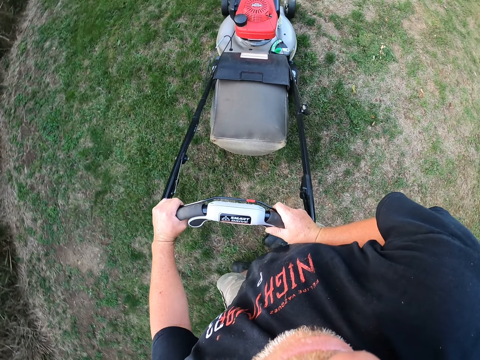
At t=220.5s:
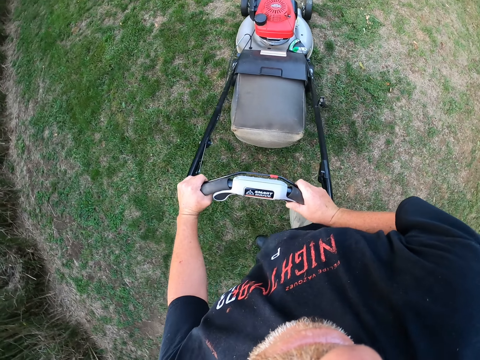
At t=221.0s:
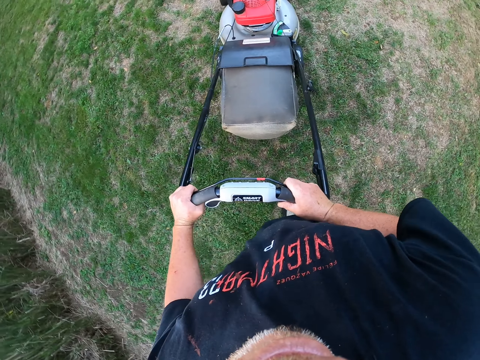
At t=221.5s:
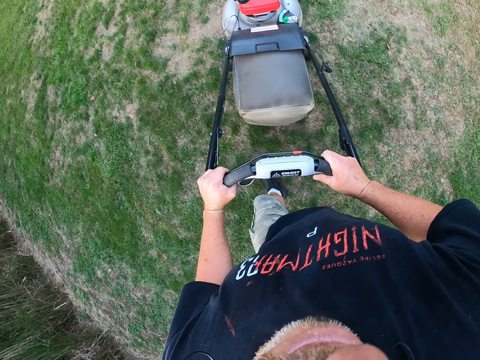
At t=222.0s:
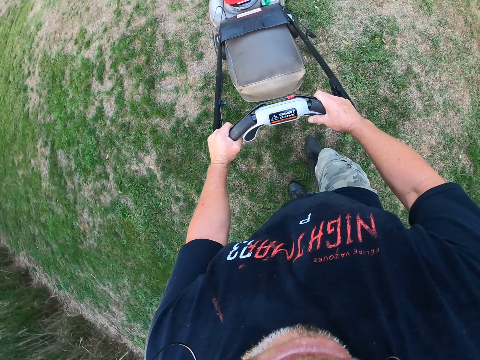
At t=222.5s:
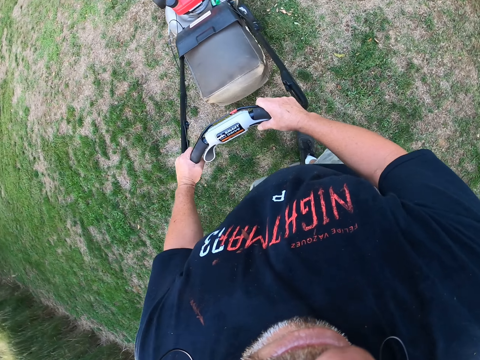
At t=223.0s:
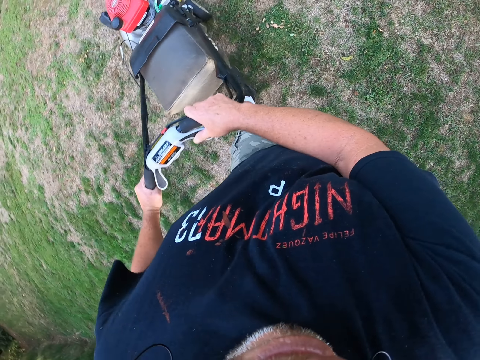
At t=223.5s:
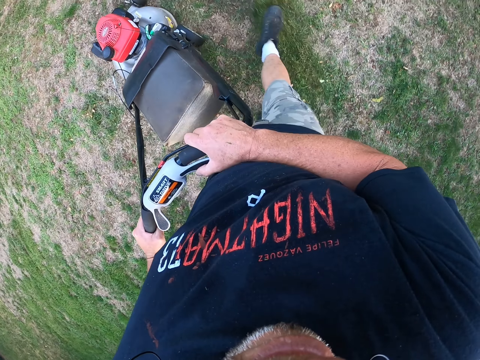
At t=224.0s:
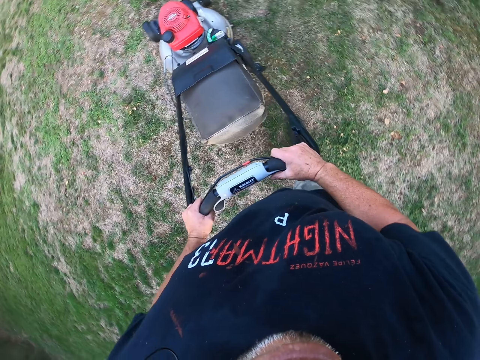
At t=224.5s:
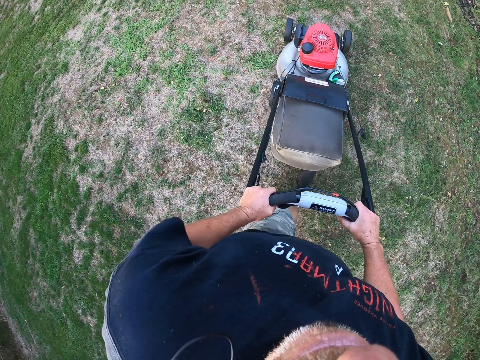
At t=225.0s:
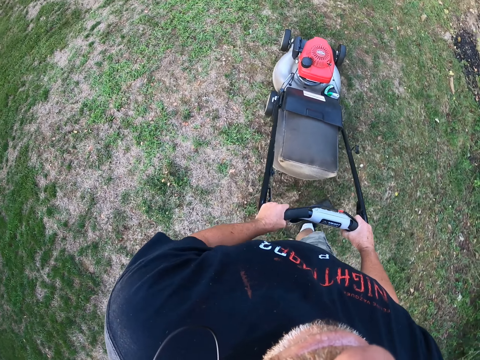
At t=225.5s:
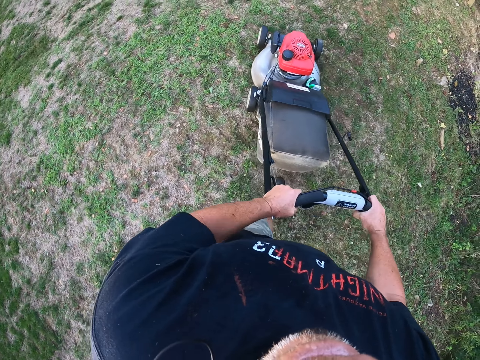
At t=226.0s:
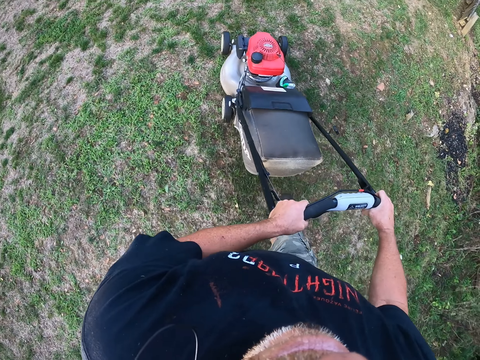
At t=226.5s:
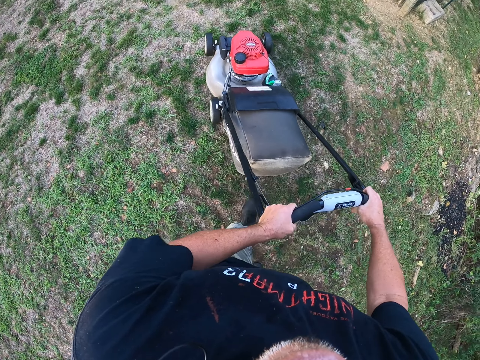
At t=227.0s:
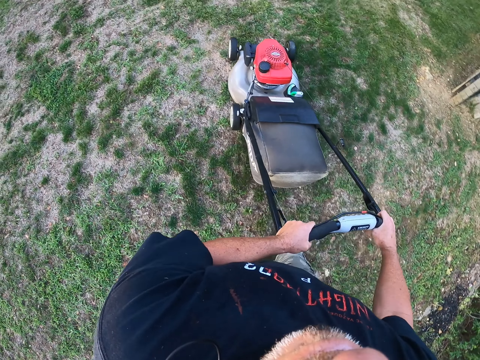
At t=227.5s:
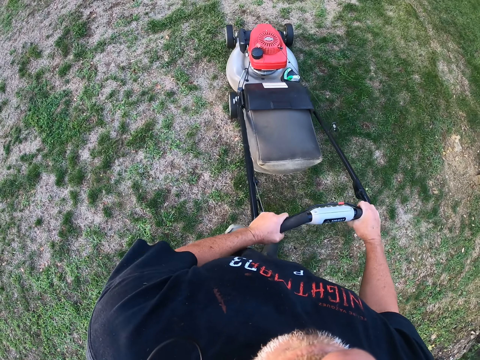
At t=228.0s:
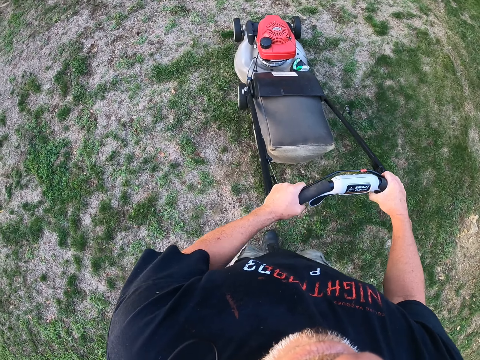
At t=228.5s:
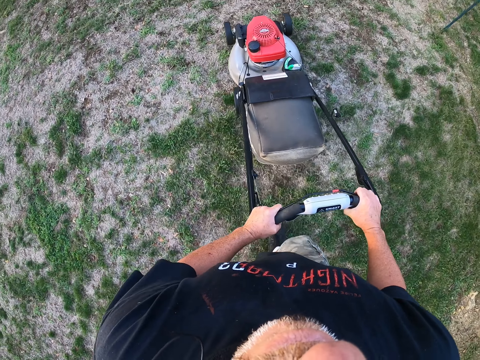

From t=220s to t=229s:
The camera wearer hits the grass using the right leg.

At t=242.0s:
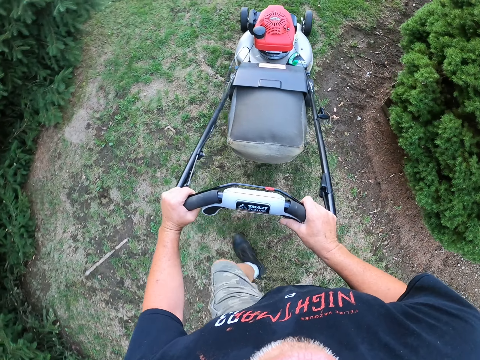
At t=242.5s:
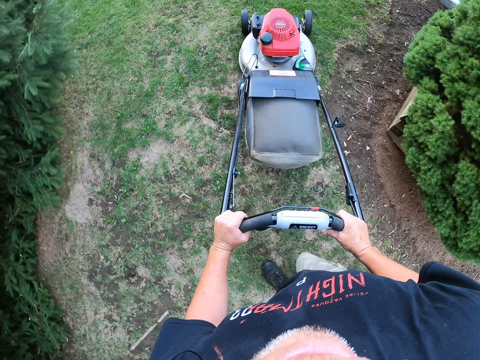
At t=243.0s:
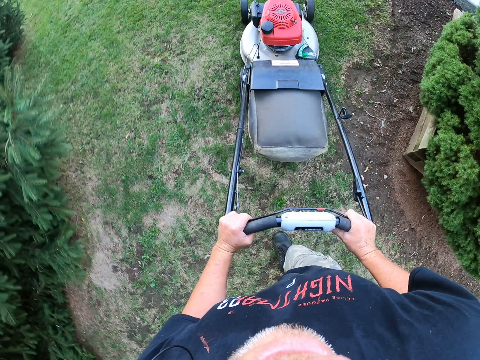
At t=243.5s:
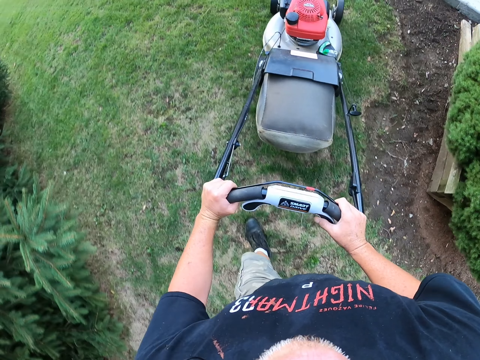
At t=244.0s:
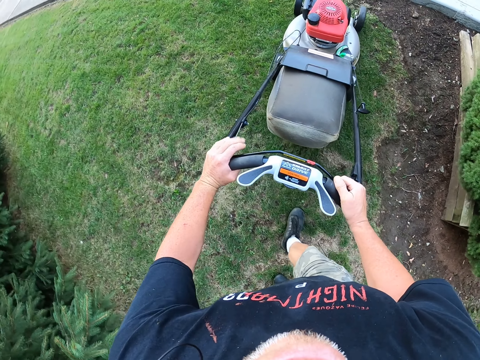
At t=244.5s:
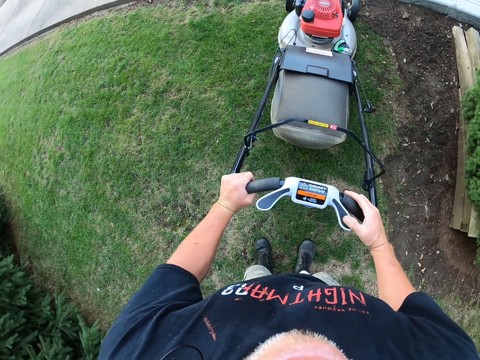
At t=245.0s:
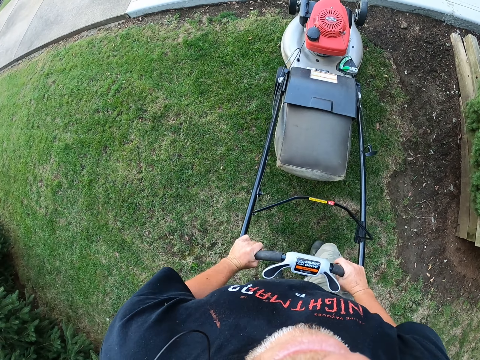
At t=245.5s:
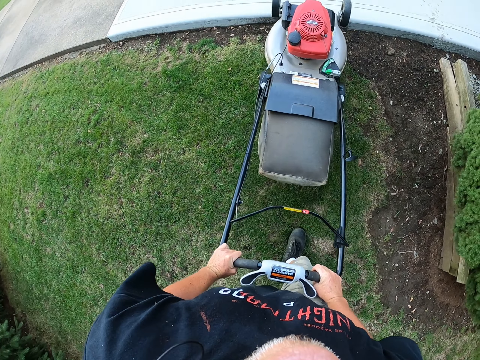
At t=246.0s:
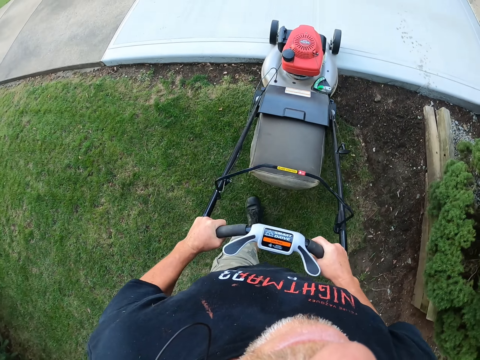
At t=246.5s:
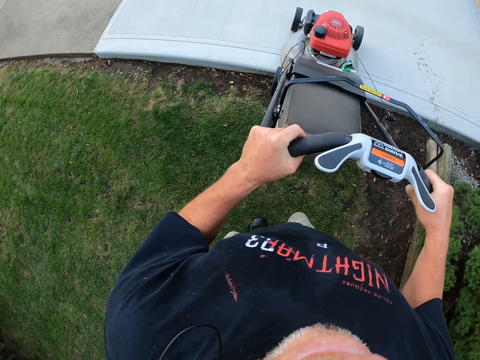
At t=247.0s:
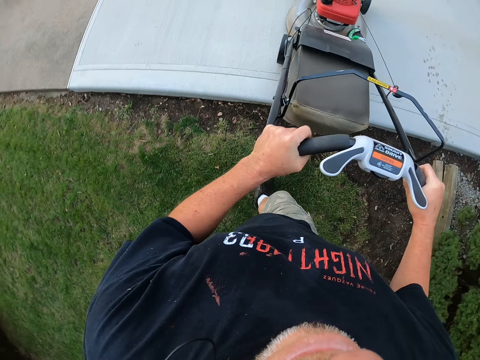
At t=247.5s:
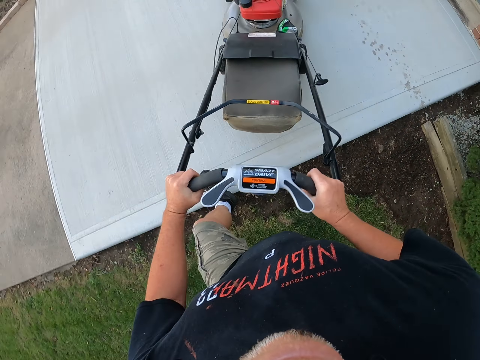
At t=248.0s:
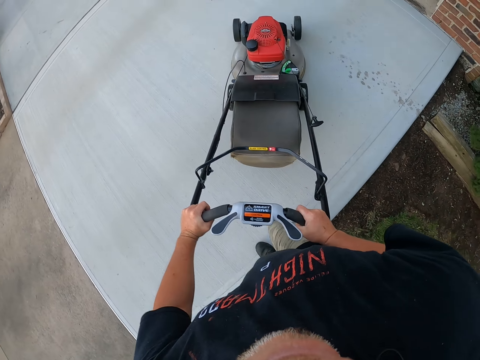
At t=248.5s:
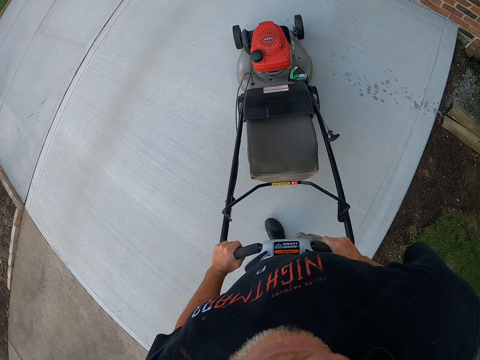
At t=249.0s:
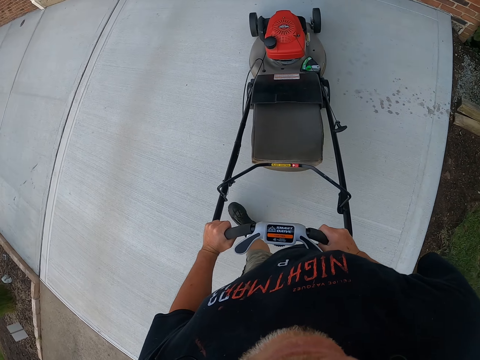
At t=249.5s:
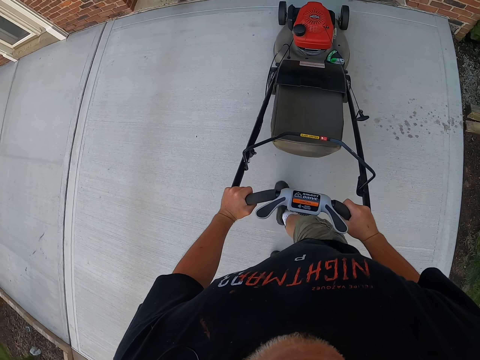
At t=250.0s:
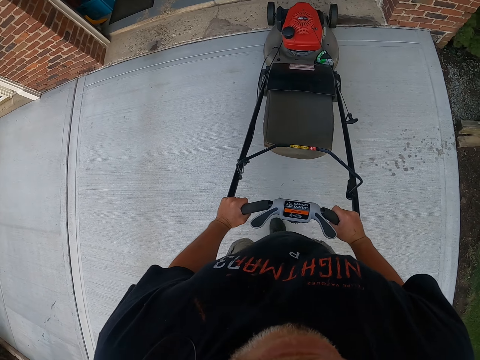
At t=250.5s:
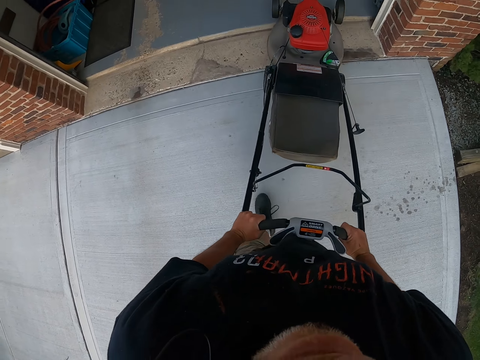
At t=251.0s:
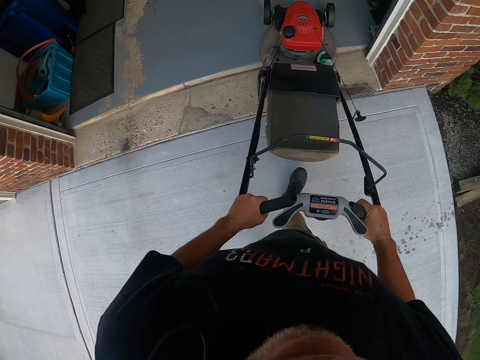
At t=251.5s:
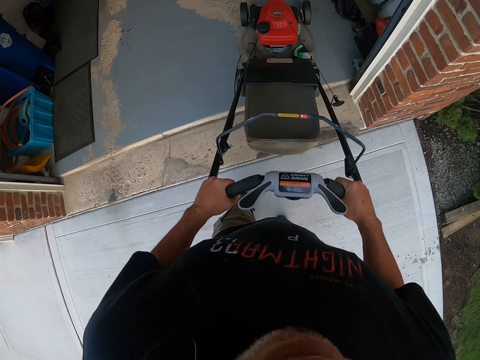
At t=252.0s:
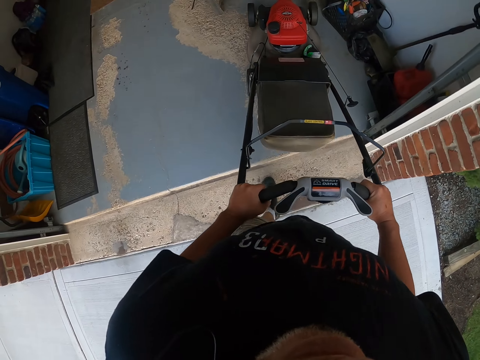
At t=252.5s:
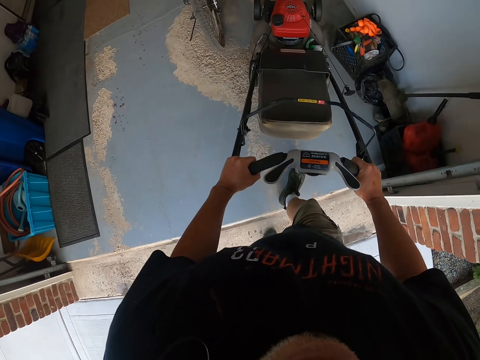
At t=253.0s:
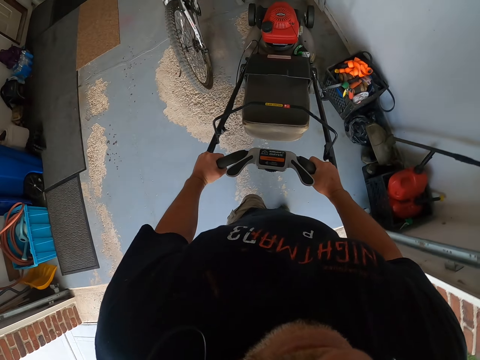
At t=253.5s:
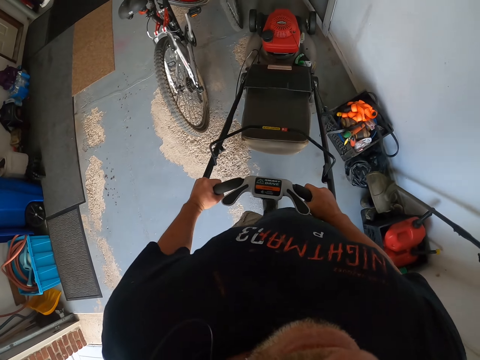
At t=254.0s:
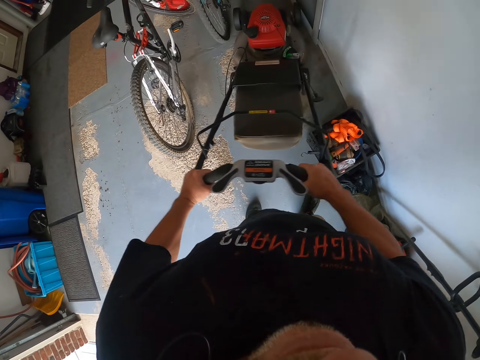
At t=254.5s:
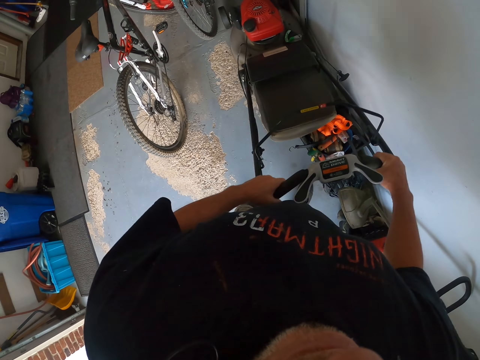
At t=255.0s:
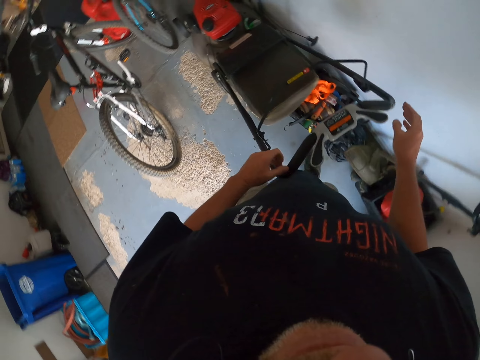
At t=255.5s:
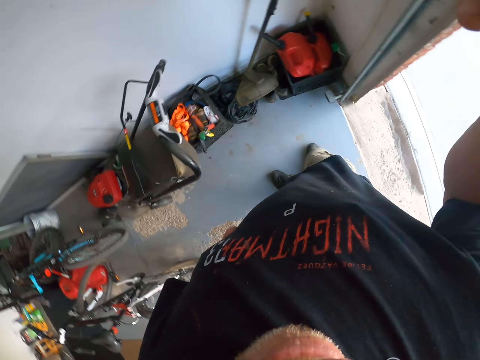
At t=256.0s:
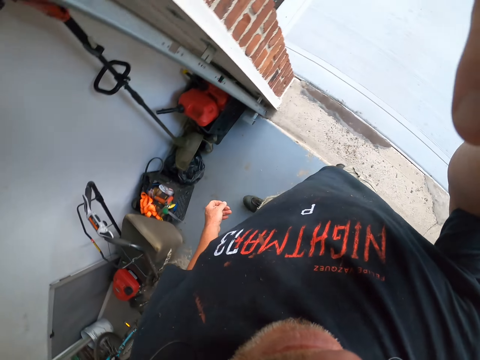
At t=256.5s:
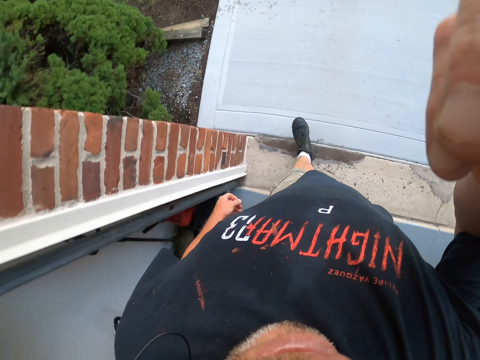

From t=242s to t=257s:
The camera wearer aligns the brake handles on the lawn mower. He pushes the lawn mower on the pavement. He walks off from the grass. He walks towards the storage room. He pushes the lawn mower in the workshop. He leaves the lawn mower machine to the store. He raises his right hand. He aligns the camera.
